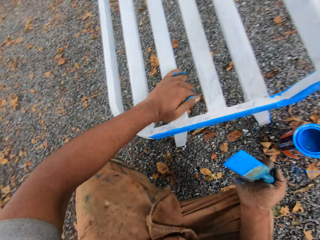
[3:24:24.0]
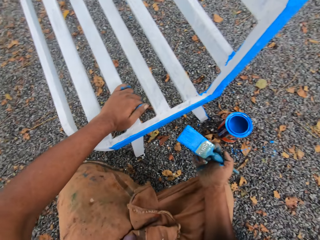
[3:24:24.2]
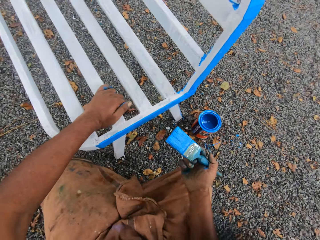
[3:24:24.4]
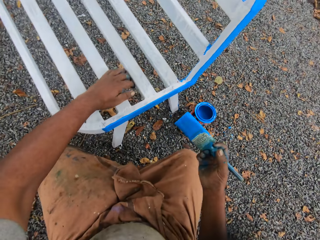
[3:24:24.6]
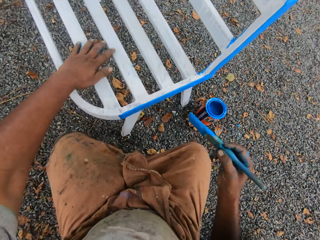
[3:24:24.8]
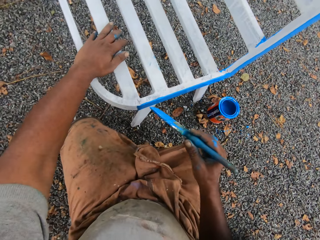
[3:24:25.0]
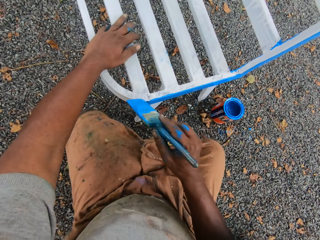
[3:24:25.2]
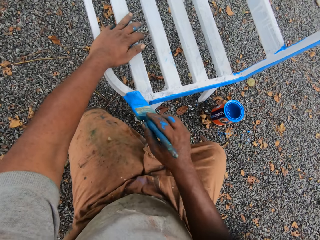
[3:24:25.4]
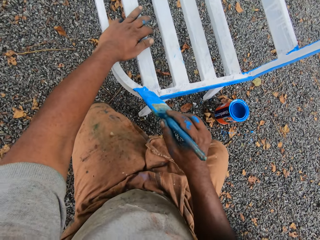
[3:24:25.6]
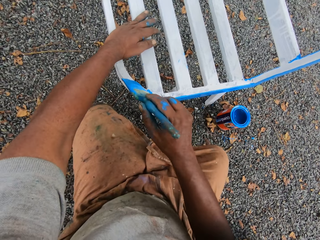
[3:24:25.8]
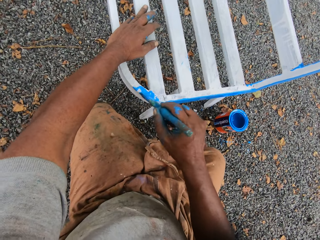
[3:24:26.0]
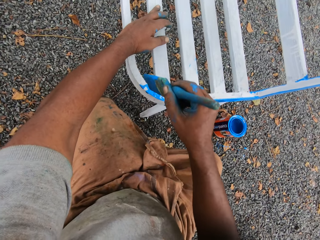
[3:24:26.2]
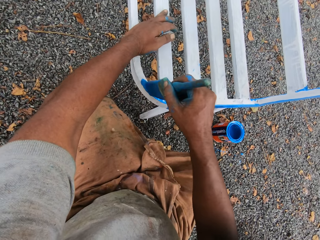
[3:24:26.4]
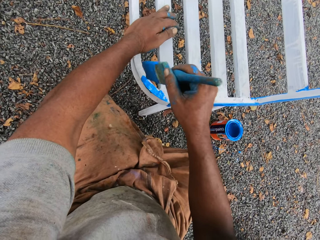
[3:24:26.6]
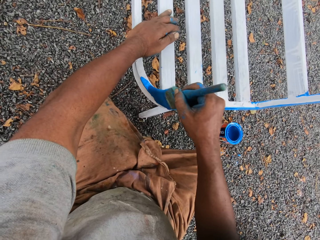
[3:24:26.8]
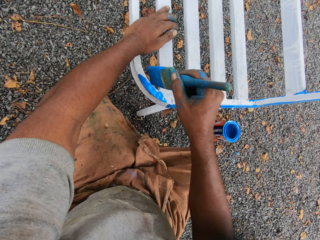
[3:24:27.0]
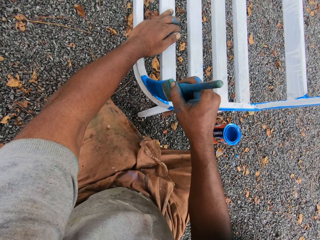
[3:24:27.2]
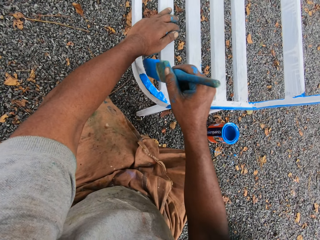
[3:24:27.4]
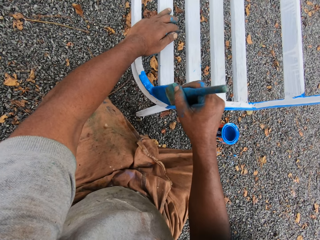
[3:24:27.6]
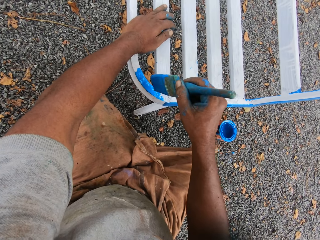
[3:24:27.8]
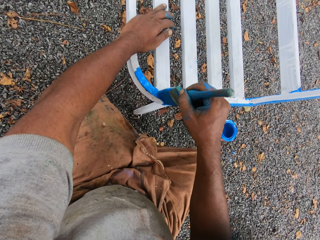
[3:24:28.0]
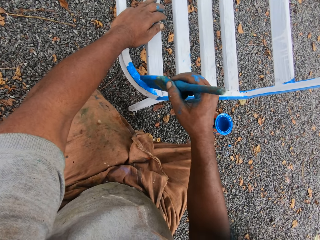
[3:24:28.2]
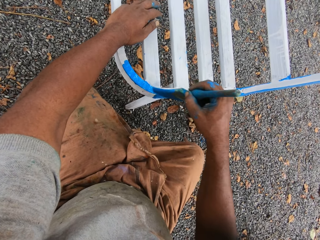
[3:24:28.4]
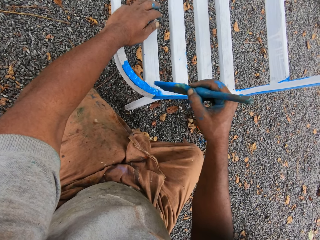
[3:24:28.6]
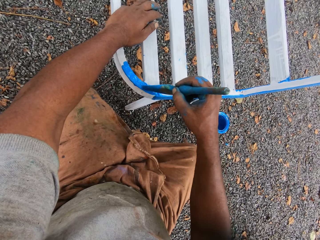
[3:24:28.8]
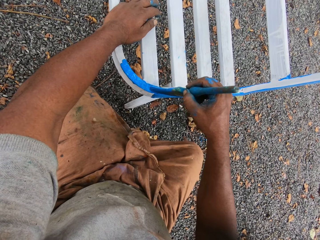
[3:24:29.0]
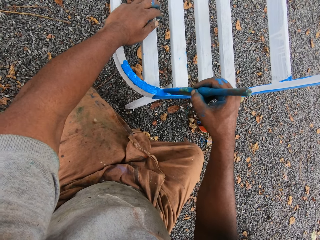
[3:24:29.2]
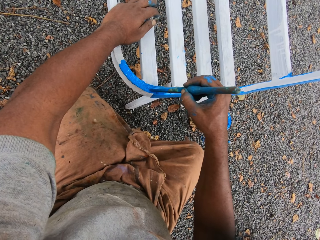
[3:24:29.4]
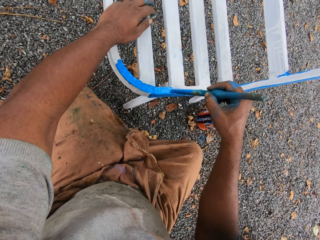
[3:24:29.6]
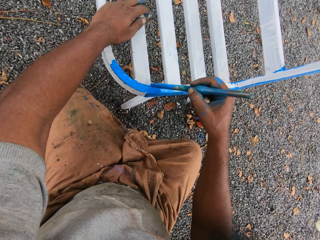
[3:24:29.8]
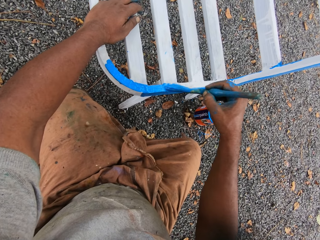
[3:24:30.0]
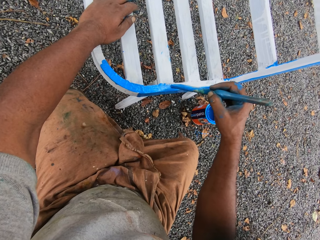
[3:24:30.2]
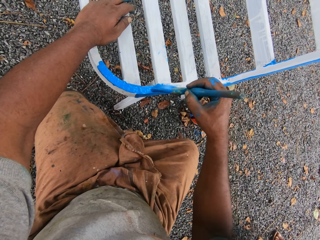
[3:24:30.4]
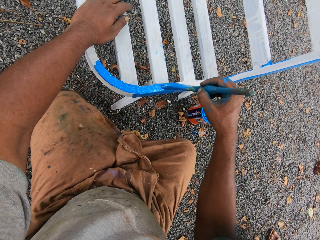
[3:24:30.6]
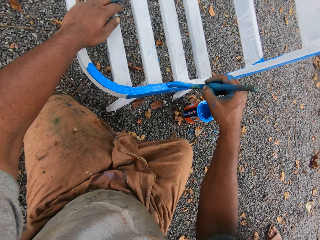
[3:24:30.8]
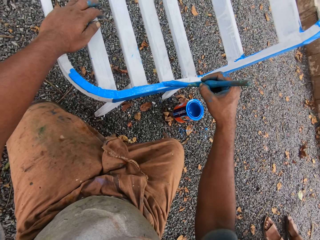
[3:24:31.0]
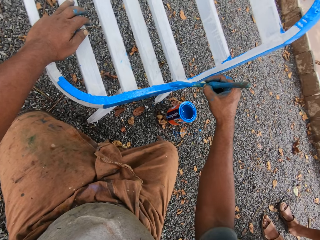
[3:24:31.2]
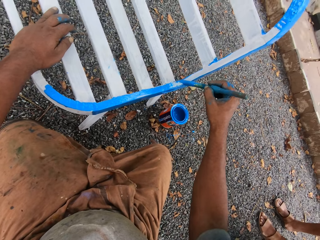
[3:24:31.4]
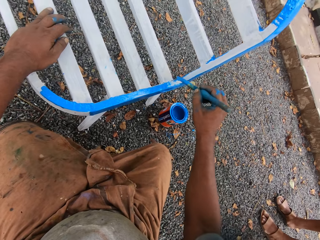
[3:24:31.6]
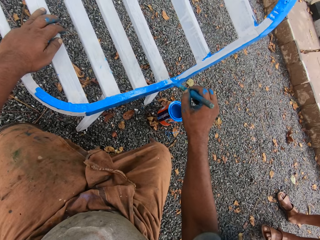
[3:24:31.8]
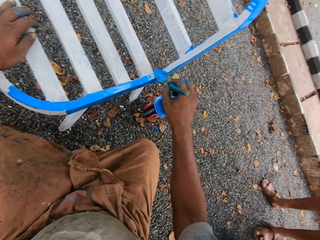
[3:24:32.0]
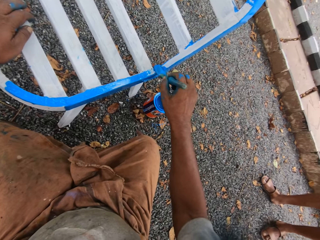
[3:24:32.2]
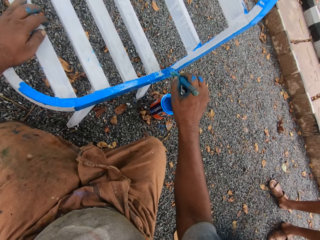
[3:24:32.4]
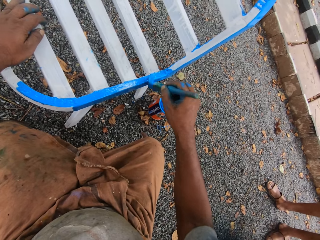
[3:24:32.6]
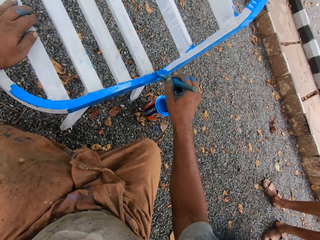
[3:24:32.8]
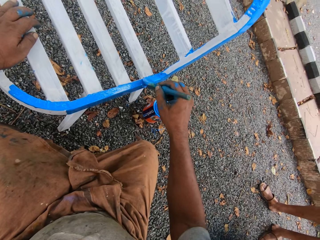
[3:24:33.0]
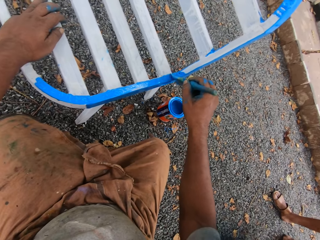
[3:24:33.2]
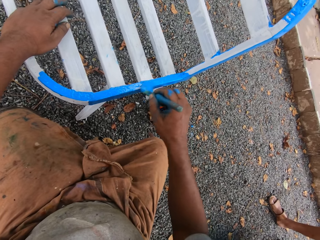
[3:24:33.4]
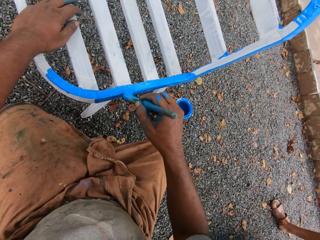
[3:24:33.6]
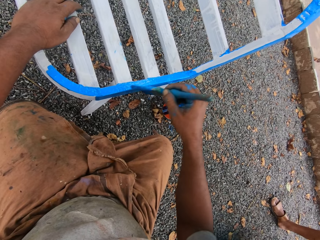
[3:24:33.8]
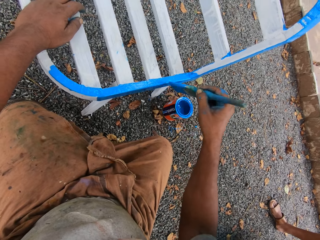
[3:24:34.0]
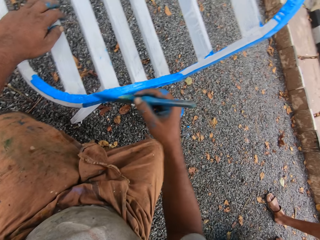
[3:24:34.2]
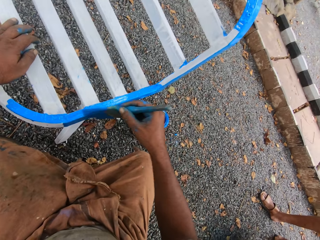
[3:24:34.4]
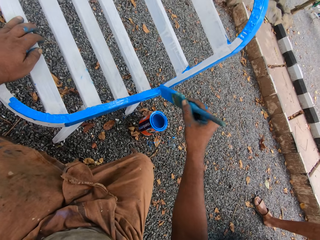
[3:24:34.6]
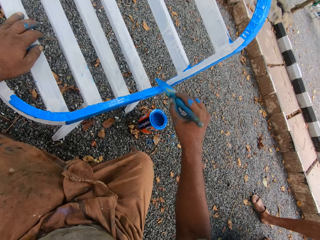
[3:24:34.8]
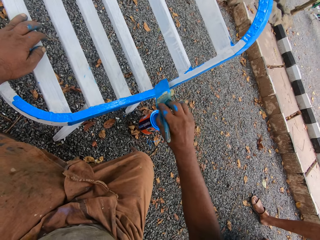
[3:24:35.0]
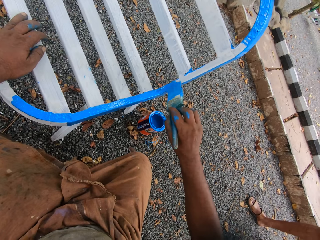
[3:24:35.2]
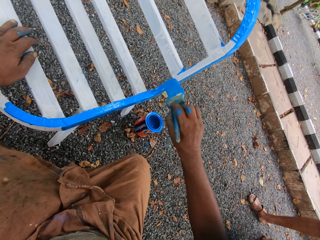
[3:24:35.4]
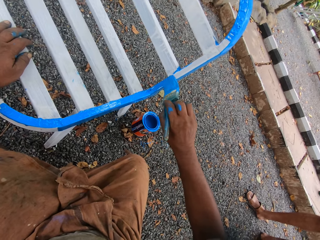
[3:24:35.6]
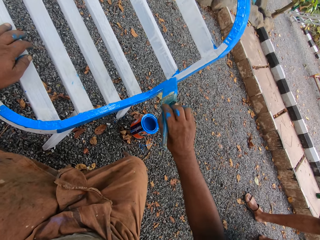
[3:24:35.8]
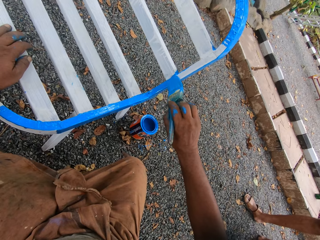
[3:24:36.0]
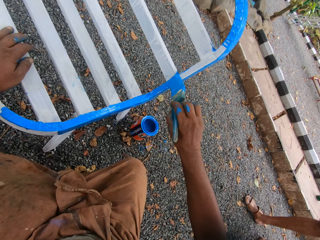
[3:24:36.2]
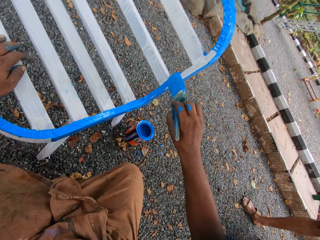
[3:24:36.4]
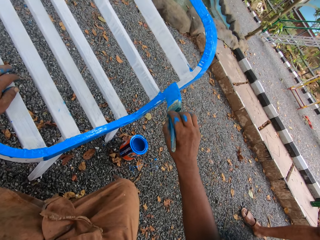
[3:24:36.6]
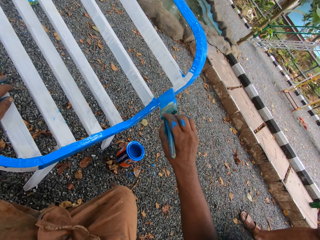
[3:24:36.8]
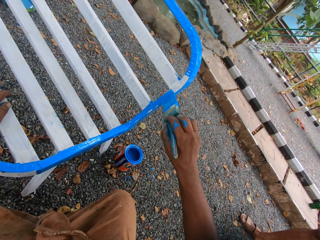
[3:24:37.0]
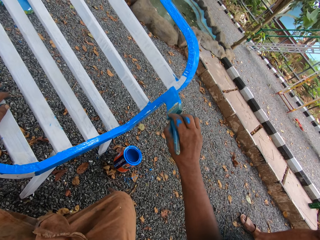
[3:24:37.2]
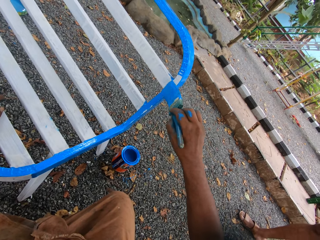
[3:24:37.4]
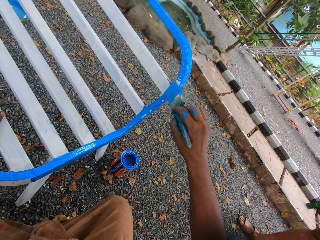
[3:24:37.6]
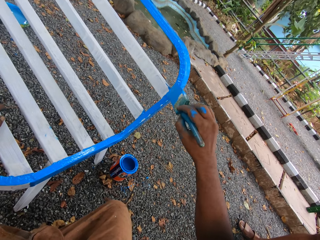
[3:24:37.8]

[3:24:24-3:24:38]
The camera wearer paints the chair with the paintbrush in his right hand. A person stands beside the camera wearer. The camera wearer interacts with the person.

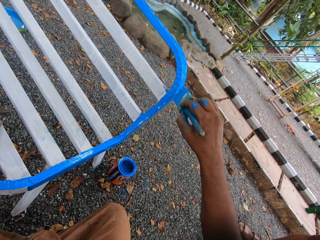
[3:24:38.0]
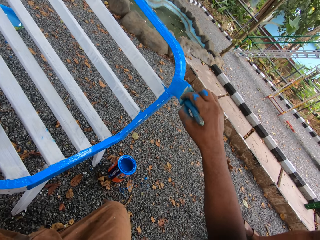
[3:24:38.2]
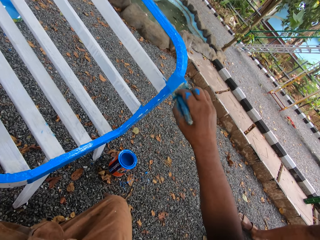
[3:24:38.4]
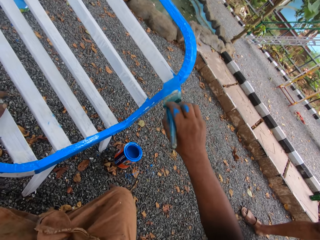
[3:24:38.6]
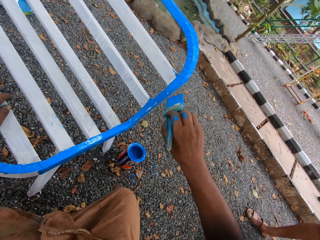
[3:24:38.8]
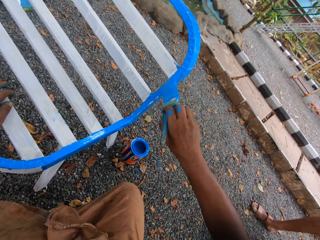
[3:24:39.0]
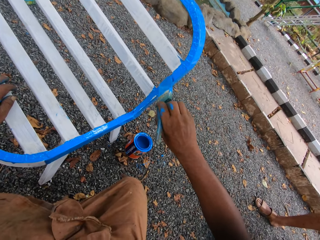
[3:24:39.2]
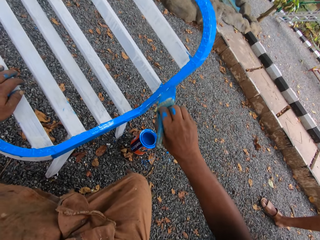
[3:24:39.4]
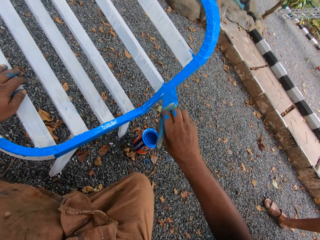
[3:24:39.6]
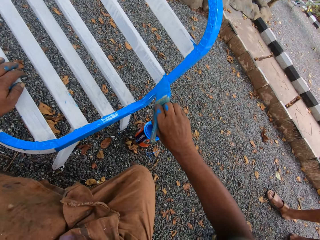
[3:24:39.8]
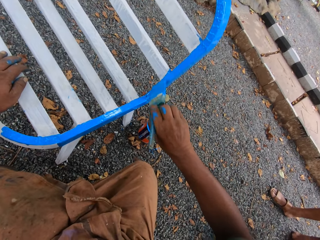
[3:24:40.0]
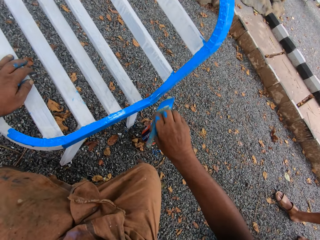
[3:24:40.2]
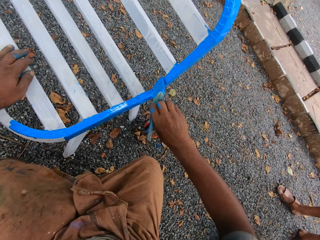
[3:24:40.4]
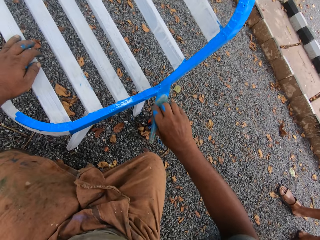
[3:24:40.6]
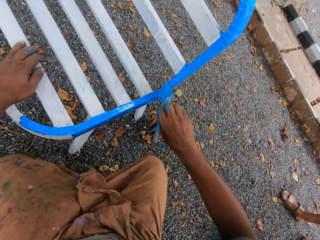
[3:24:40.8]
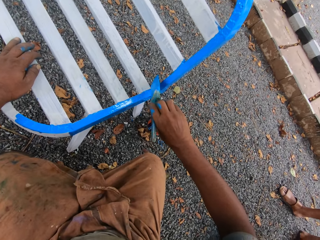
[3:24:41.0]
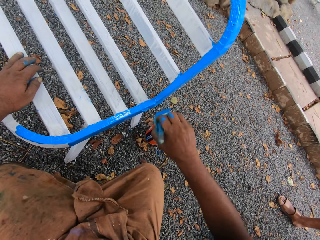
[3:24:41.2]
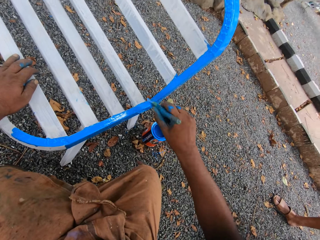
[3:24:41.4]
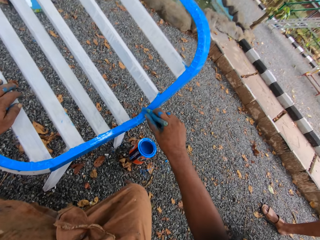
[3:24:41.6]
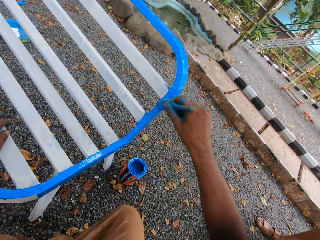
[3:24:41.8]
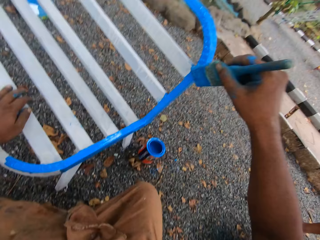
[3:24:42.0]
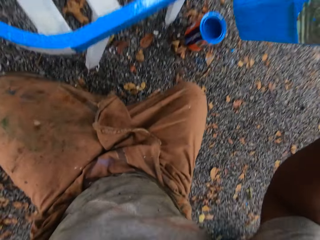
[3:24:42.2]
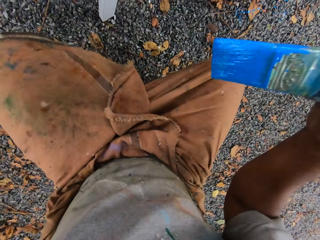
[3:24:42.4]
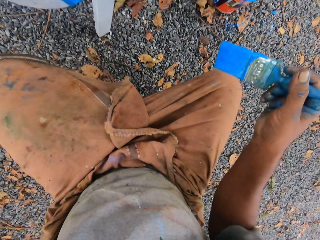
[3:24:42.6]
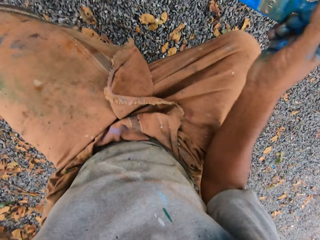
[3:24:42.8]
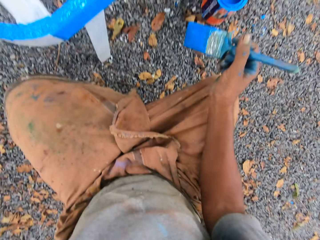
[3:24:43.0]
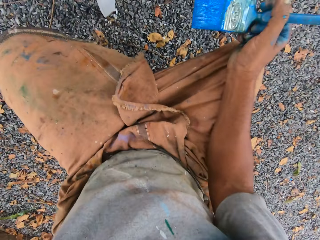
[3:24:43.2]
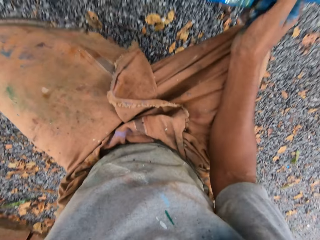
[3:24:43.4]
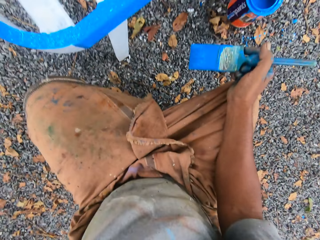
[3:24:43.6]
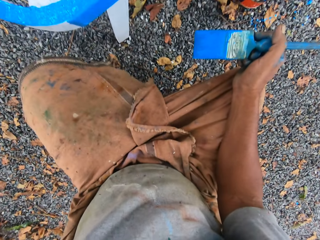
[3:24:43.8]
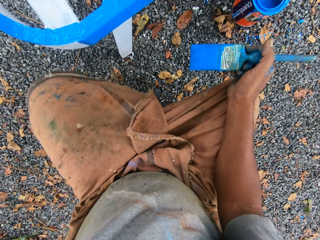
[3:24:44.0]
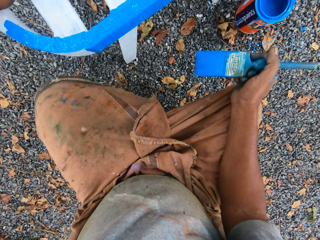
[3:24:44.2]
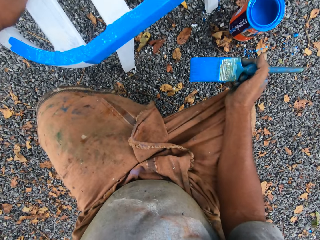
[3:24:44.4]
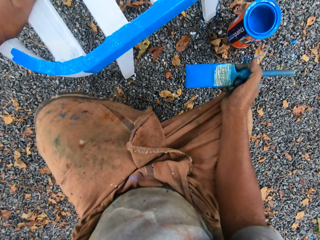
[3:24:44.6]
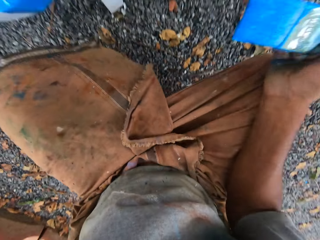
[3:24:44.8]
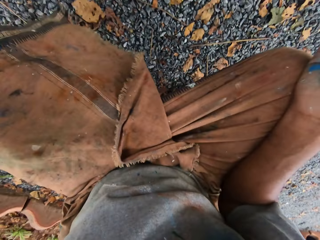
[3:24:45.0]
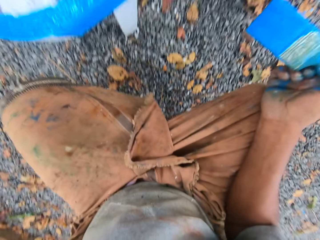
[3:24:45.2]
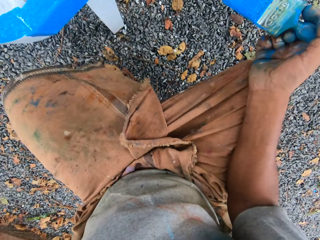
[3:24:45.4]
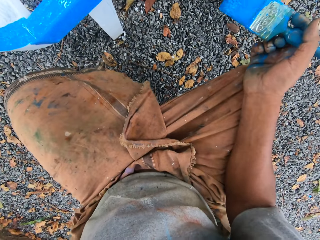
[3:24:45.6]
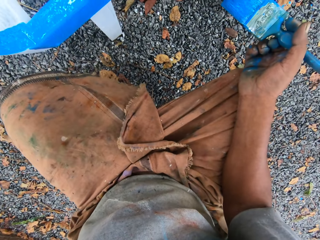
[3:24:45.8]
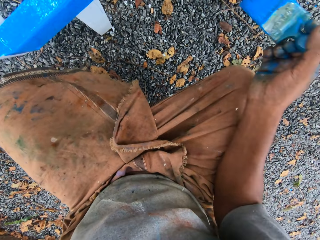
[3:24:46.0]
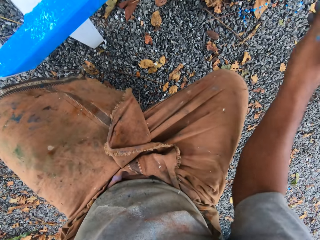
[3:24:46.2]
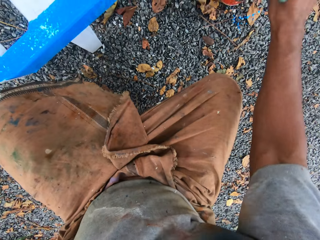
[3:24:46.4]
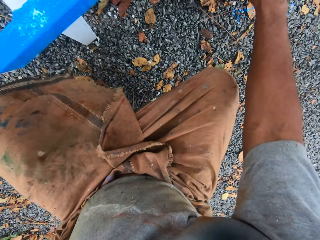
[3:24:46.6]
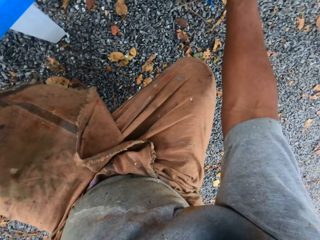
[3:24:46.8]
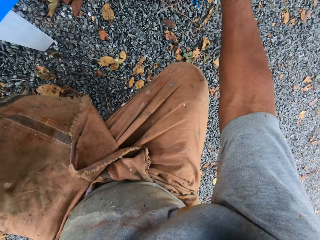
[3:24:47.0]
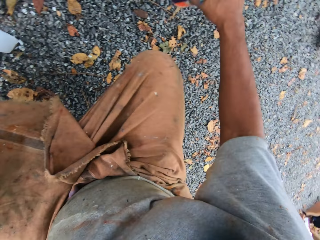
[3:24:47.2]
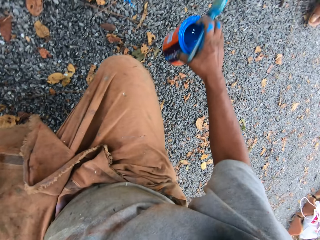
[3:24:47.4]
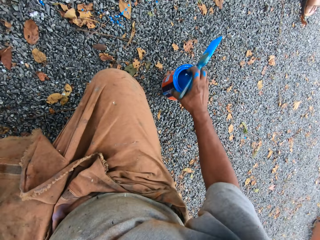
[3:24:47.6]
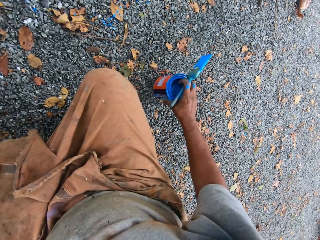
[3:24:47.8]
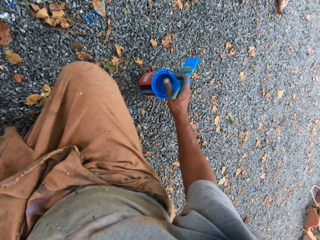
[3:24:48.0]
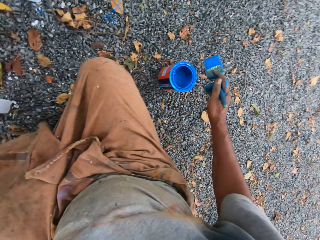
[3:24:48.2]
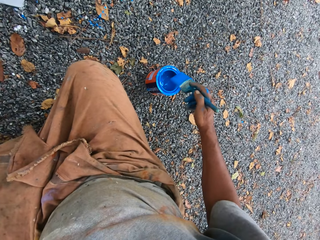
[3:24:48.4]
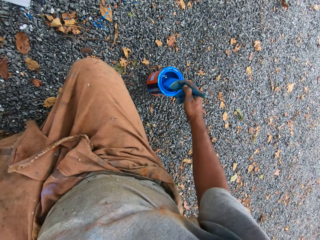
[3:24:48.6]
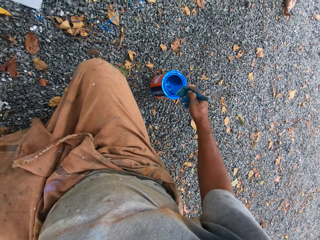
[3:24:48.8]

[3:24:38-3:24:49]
The camera wearer moves the container of paint on the floor with his right hand. He holds the paint container and puts down the paint container.
